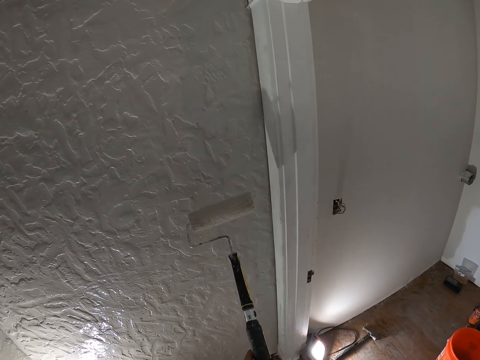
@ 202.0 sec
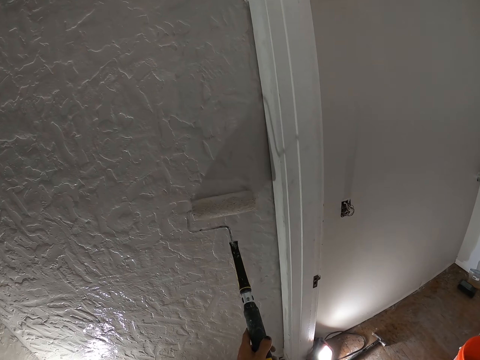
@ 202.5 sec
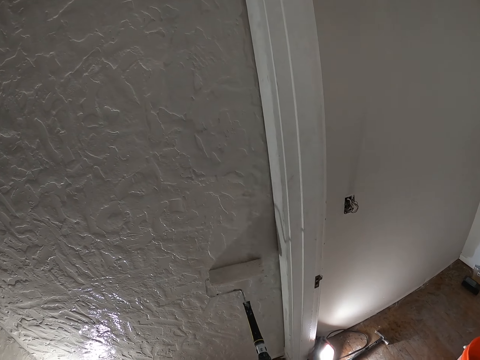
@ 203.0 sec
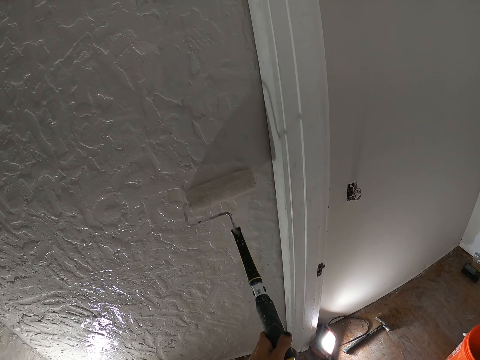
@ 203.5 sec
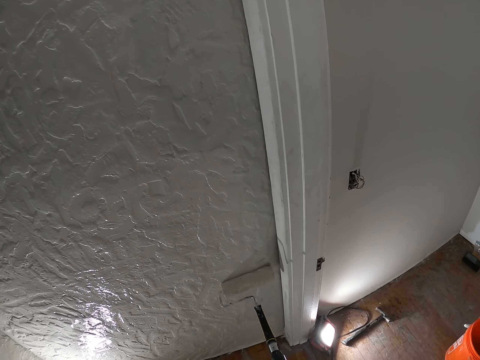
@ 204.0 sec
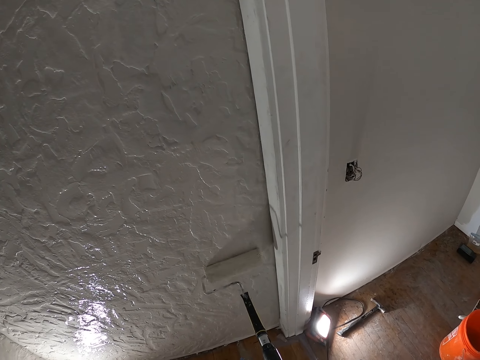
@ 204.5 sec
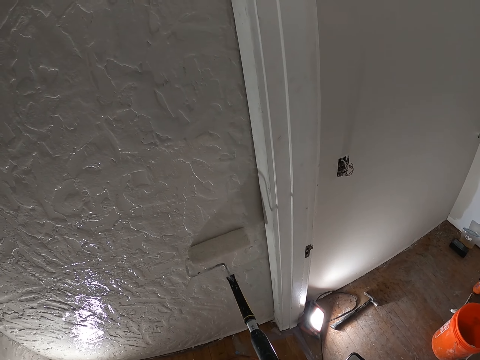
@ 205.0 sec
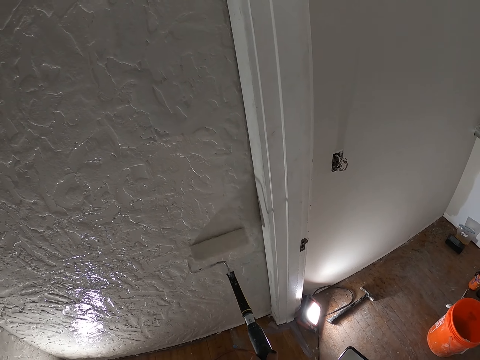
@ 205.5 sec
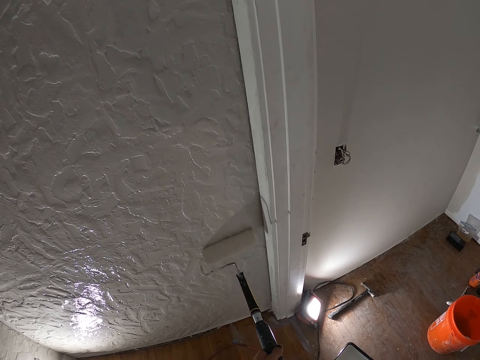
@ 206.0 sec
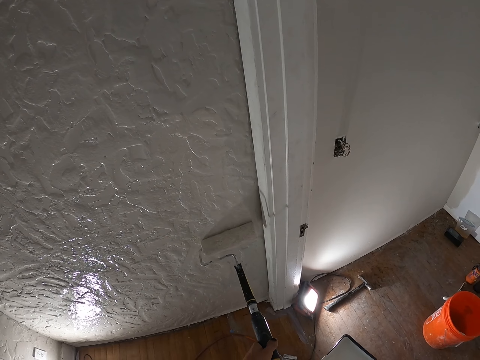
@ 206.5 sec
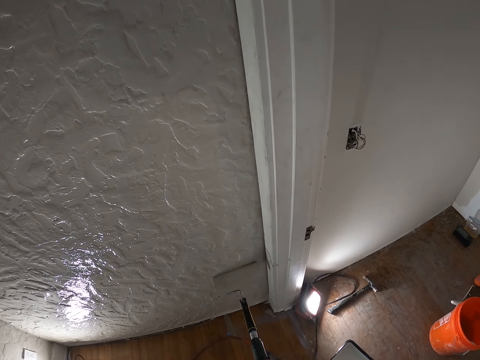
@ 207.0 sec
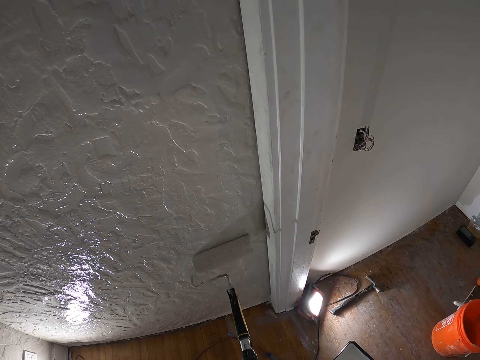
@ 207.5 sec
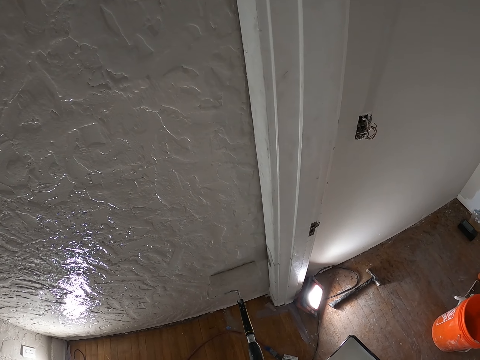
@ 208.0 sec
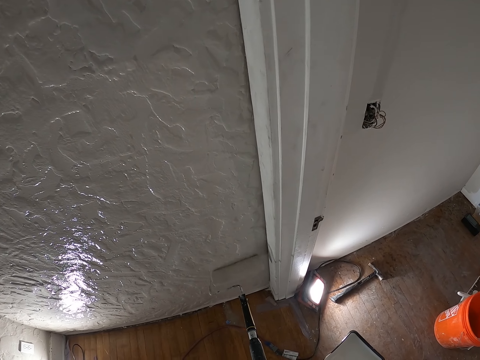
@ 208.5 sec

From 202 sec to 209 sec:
The camera wearer paints the wall with the paint roller.

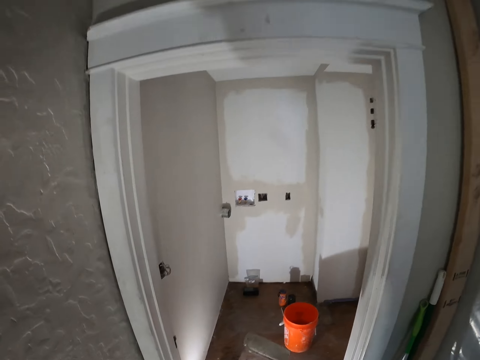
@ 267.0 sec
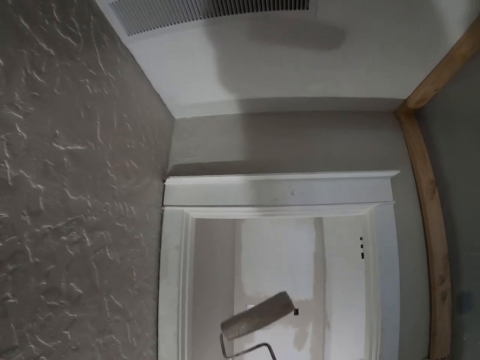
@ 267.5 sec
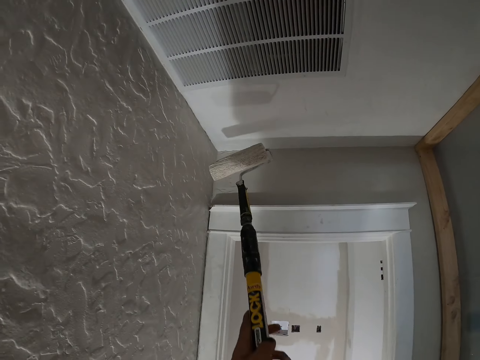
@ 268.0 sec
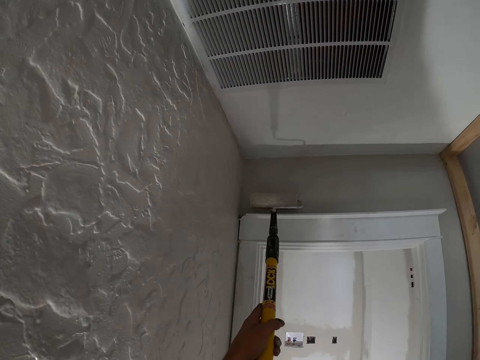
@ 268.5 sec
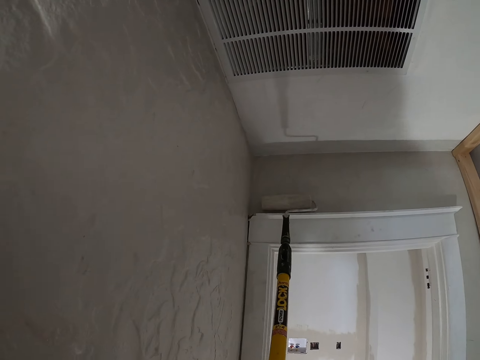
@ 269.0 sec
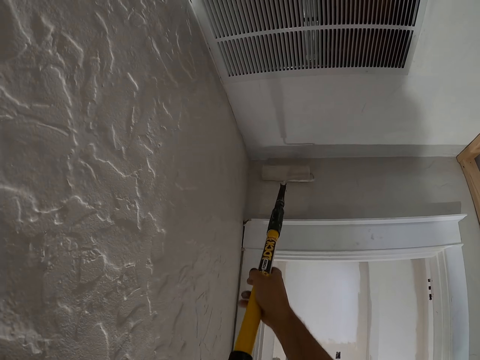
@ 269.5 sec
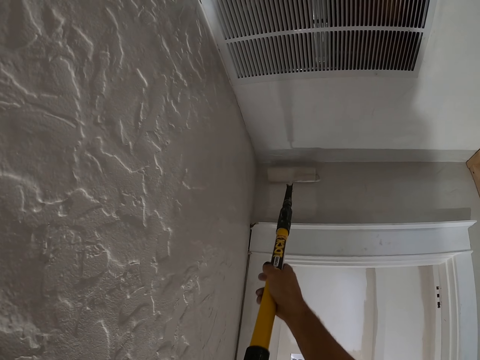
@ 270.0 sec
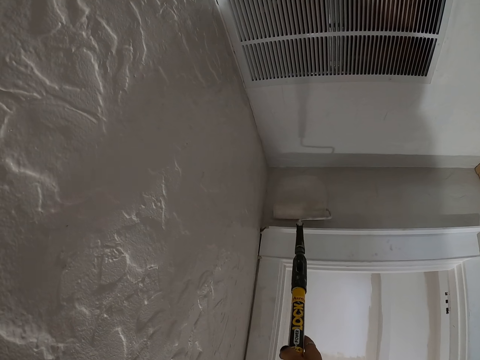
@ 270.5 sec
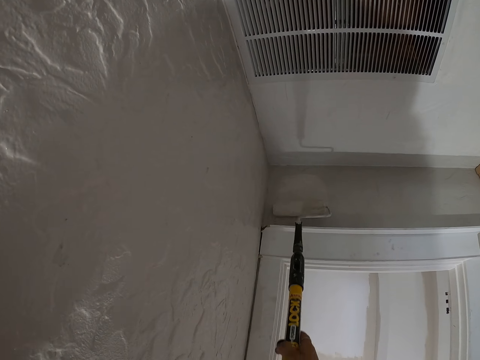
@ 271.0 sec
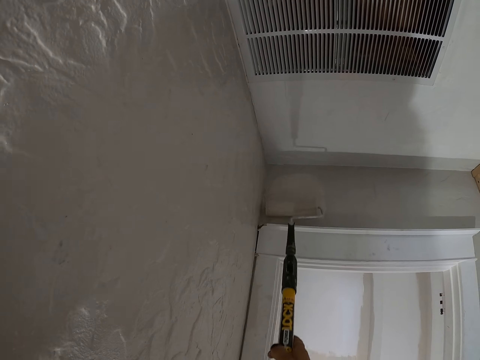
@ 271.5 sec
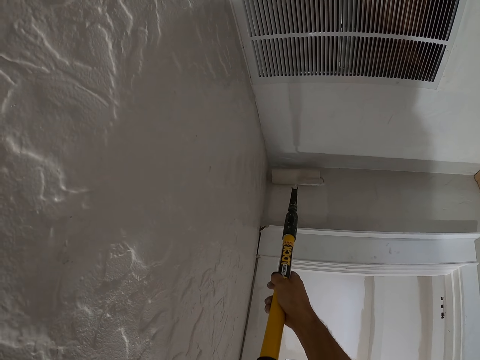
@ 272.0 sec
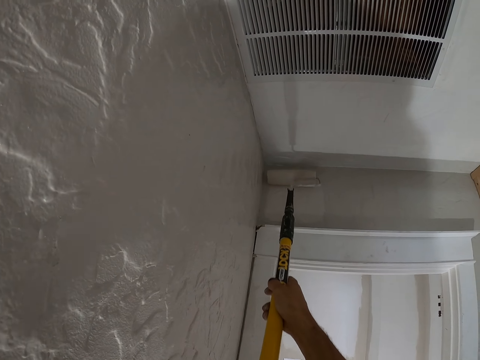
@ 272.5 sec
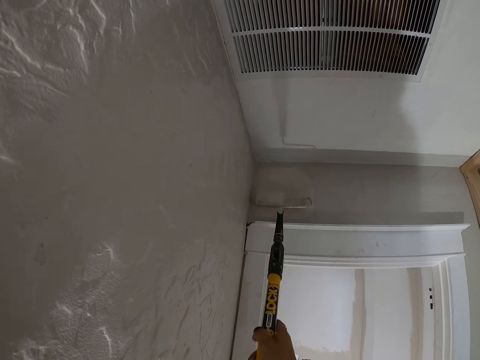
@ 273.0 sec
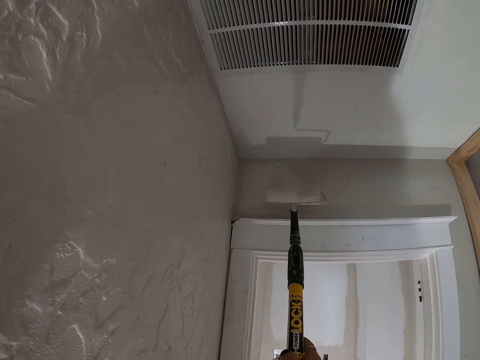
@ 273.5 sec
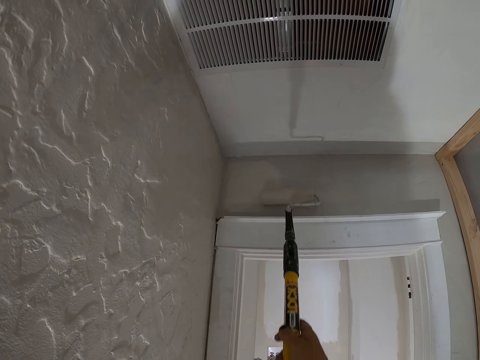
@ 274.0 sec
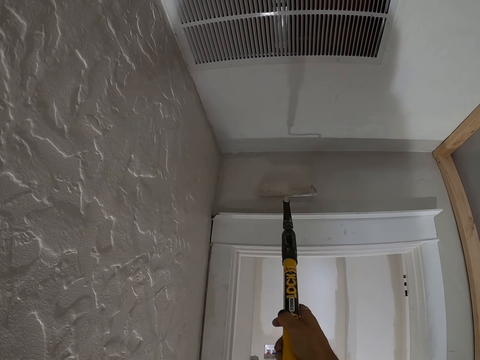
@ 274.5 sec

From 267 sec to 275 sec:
The camera wearer paints the wall with the paint roller.

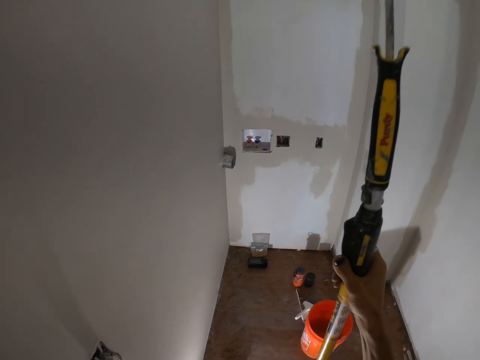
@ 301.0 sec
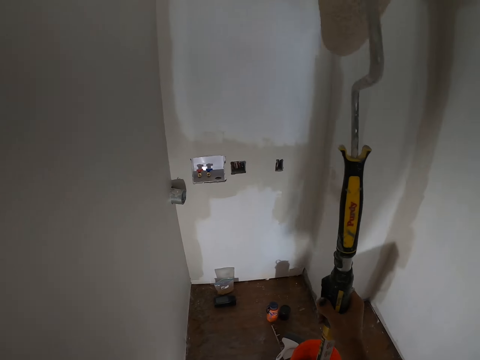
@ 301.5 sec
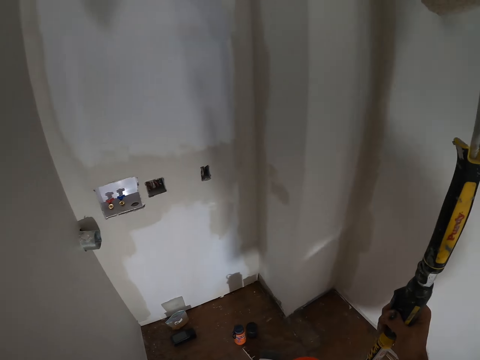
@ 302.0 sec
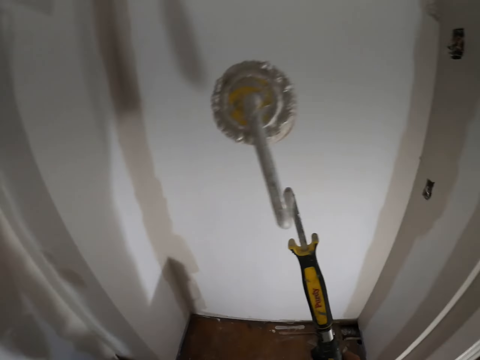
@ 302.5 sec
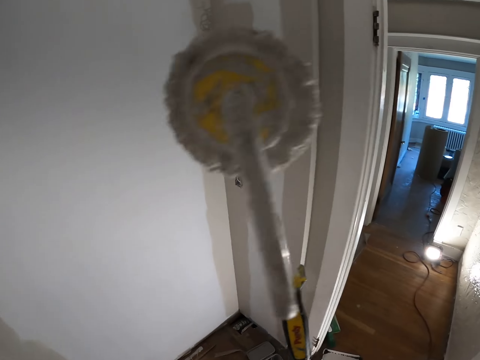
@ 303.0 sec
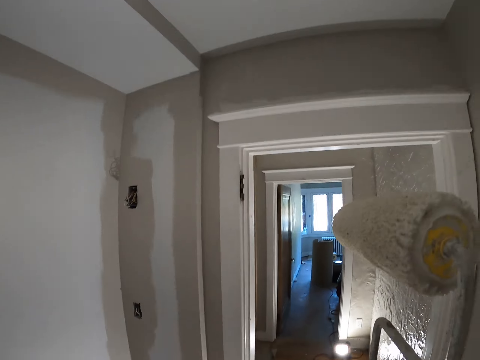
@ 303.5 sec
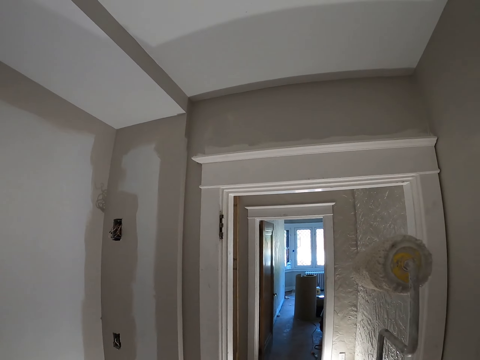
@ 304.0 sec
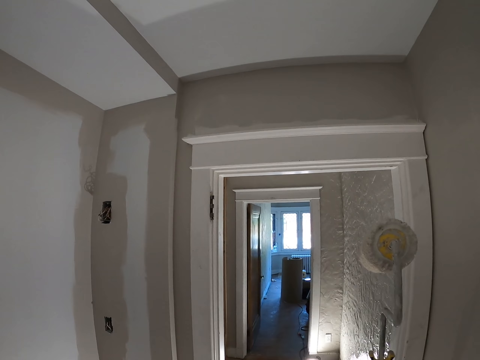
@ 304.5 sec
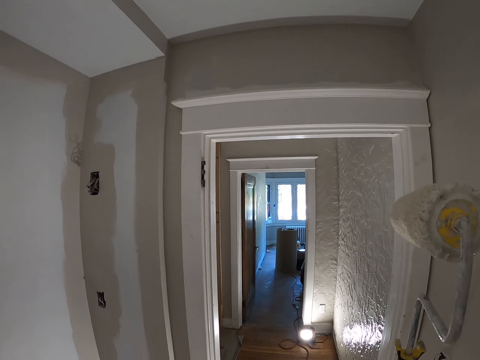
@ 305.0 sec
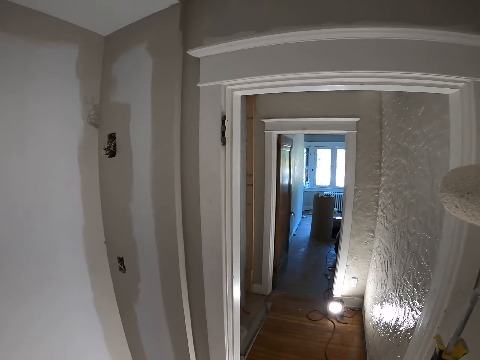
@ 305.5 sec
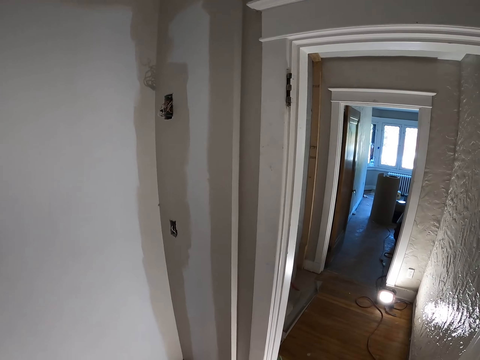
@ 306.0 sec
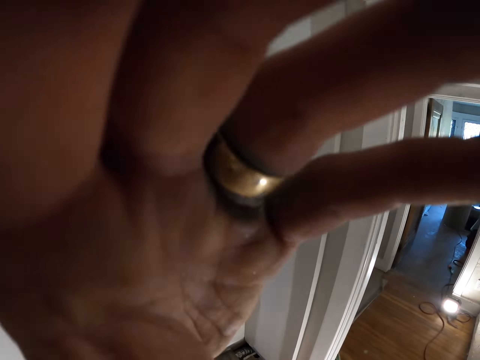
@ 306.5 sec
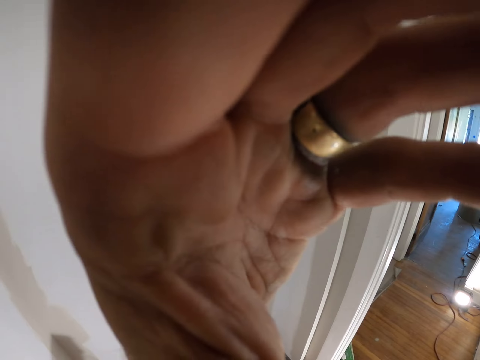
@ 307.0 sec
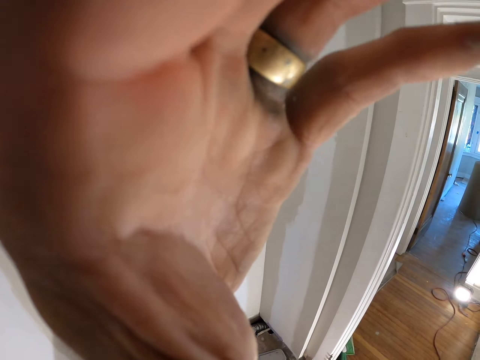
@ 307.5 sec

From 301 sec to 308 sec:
The camera wearer holds the painting roller with the right hand. They touch the camera.
